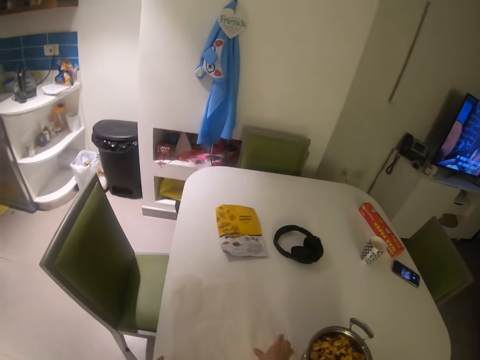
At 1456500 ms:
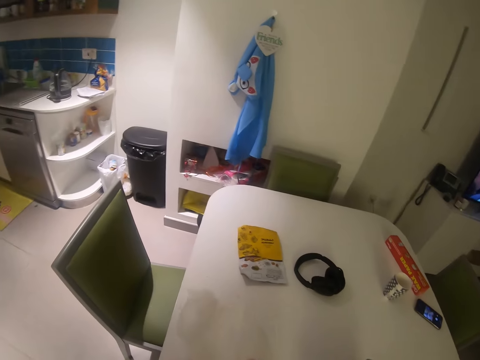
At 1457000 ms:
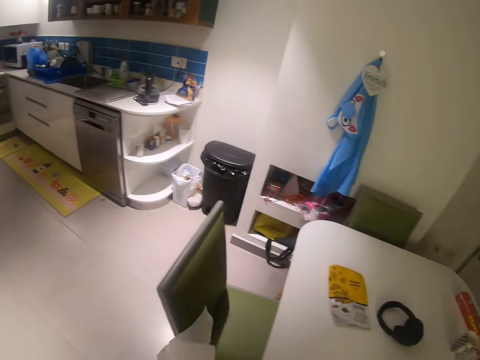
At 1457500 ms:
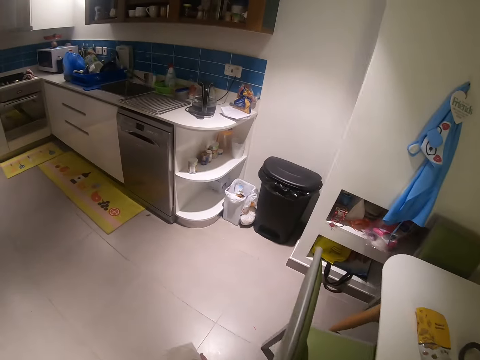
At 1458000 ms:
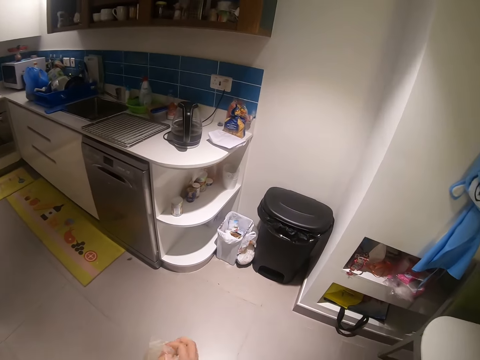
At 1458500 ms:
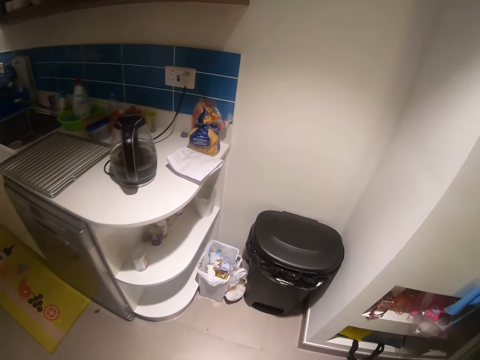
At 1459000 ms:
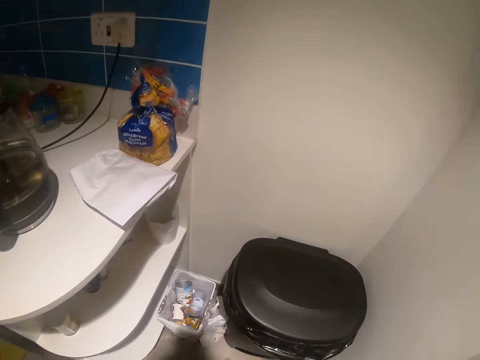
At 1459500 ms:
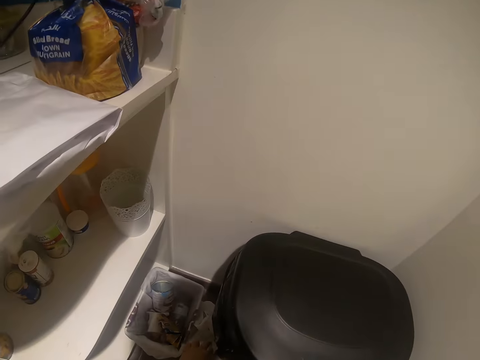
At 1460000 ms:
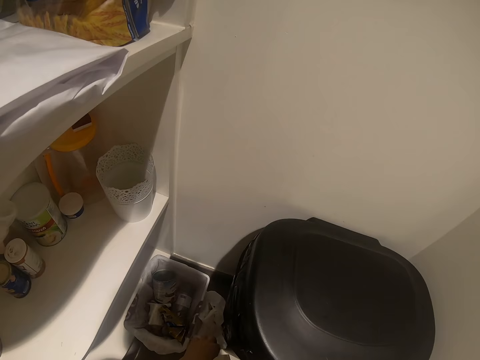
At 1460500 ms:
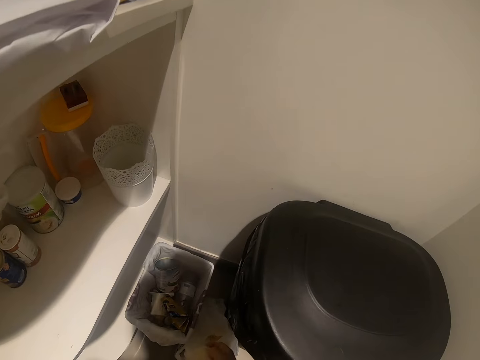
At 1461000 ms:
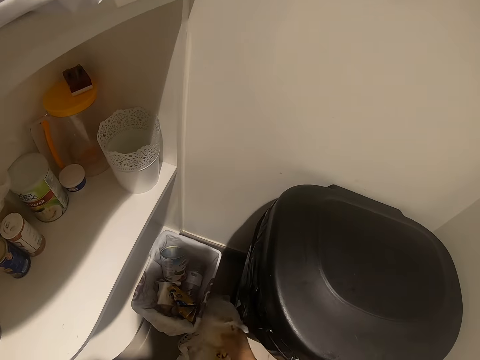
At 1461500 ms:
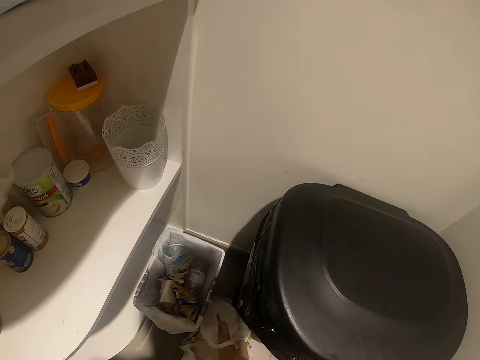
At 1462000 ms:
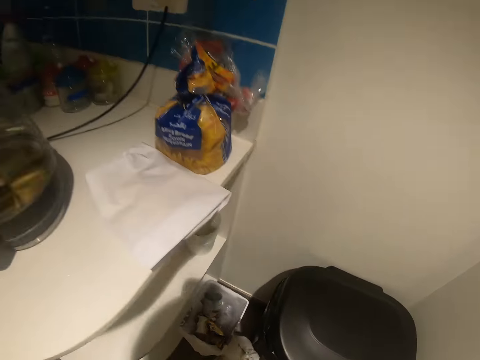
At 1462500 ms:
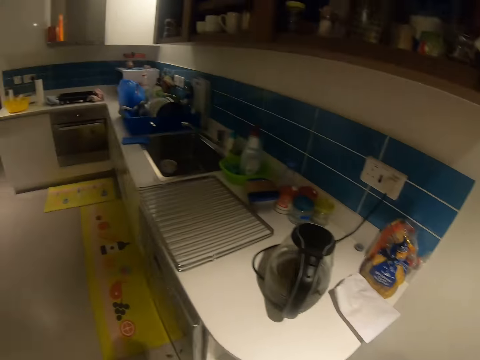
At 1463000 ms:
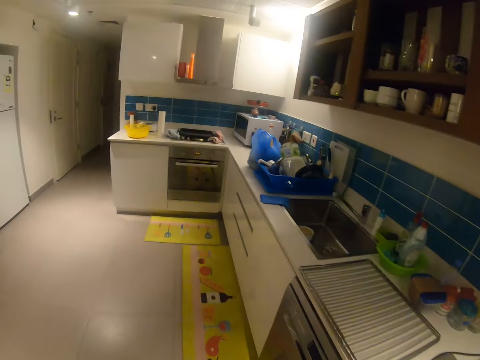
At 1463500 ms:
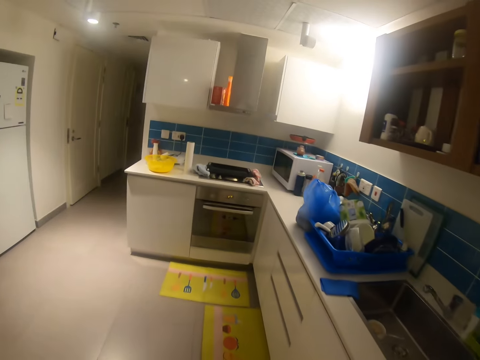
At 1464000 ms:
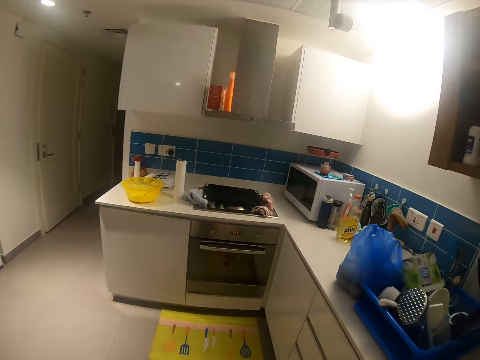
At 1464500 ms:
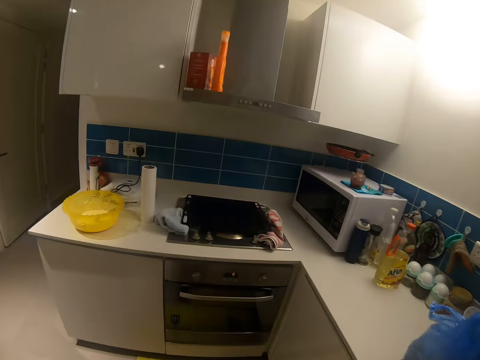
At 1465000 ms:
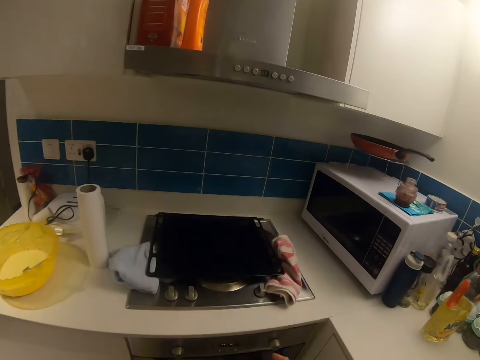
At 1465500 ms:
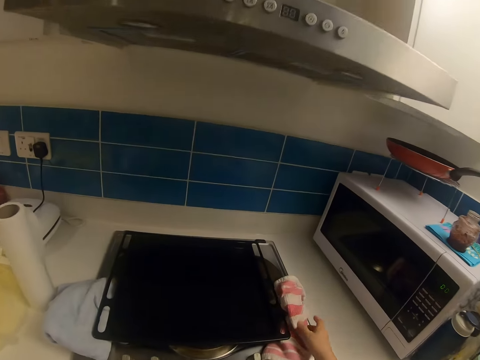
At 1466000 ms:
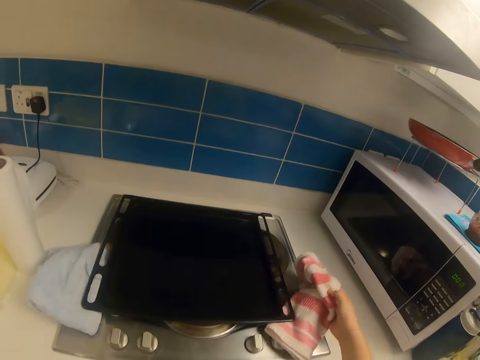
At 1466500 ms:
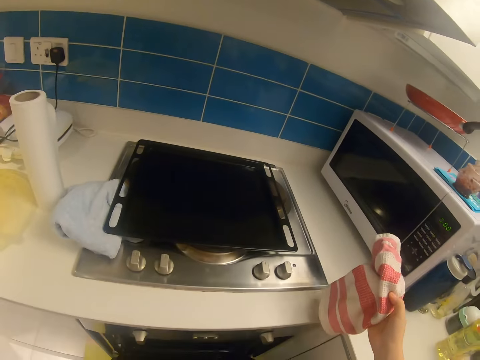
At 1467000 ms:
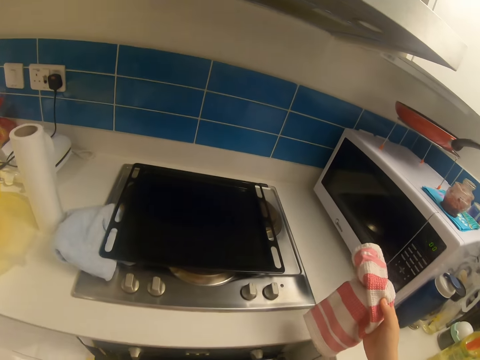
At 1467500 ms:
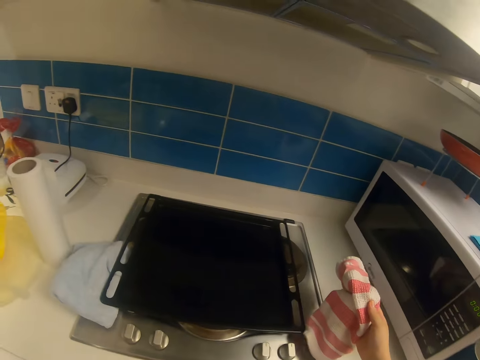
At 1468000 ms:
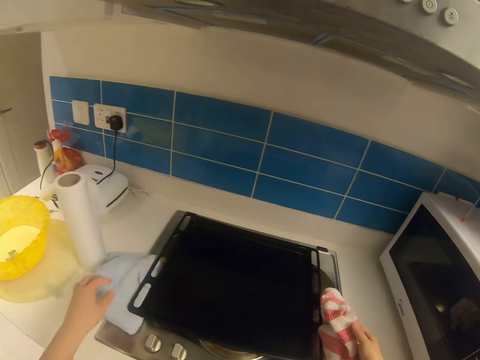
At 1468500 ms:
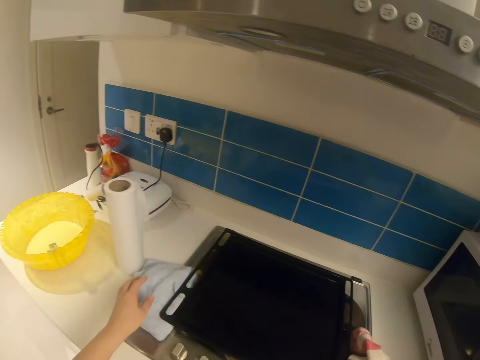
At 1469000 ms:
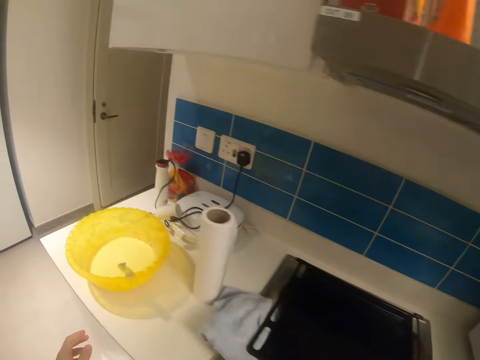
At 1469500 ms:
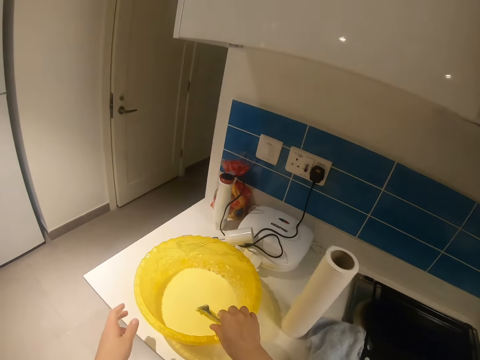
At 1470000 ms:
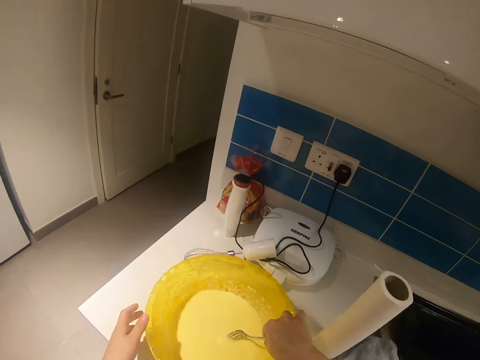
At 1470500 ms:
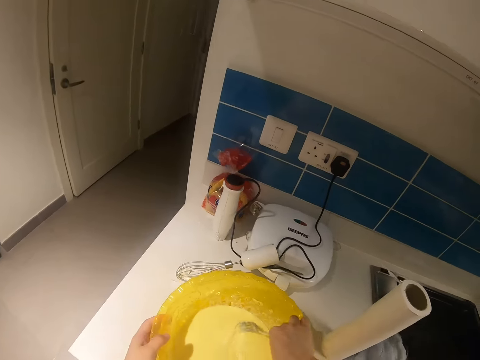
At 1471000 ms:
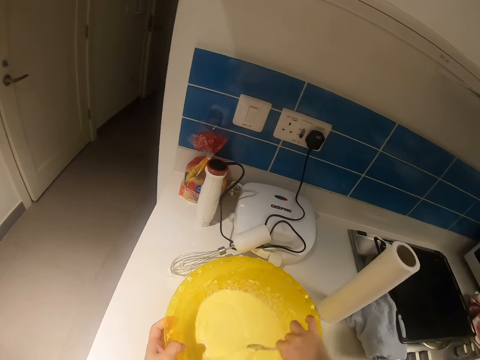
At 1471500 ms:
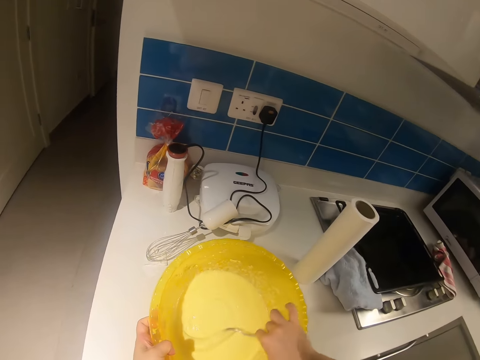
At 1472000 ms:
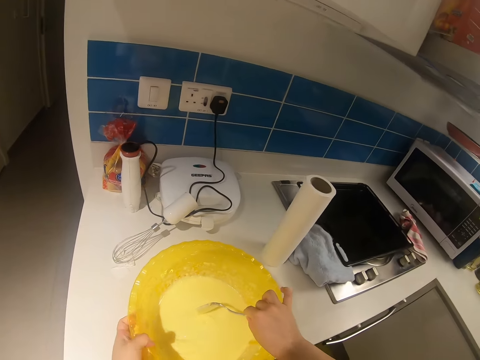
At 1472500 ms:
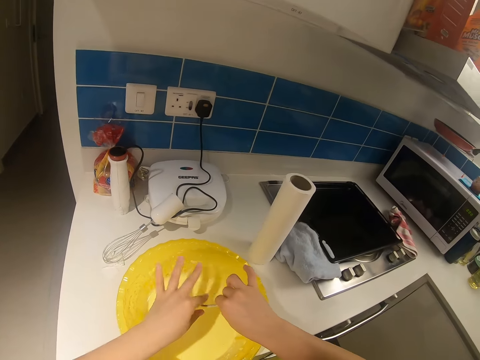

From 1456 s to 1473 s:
The camera wearer picks up the polythene paper. They walk towards the trash. They put the polythene paper in the paper. They walk towards the cooker. They pick the napkin or towel on the tray. They put the towel down. They touch the towel. They step forward. They mix the pudding with the fork. They pick up the fork. They touch the bowl.

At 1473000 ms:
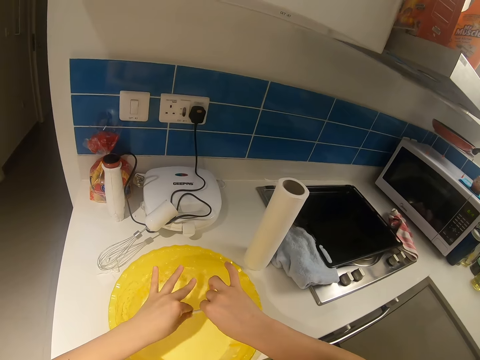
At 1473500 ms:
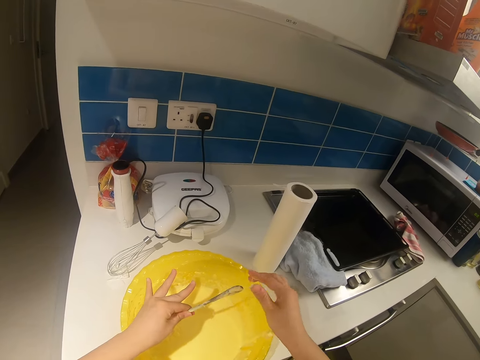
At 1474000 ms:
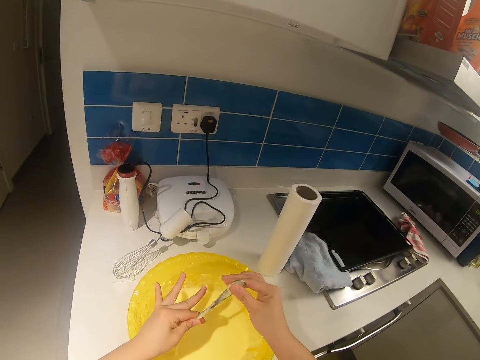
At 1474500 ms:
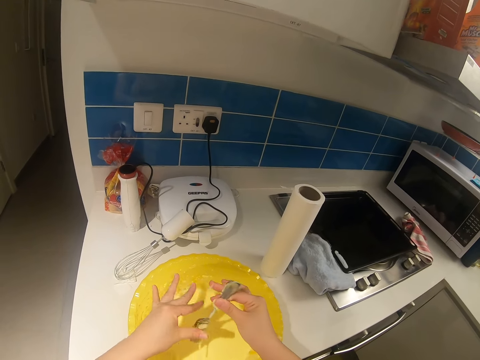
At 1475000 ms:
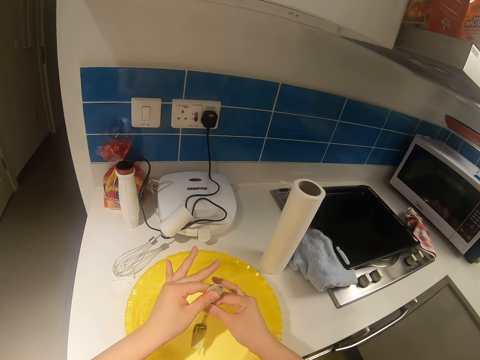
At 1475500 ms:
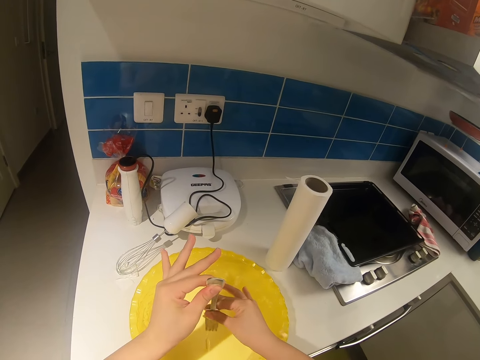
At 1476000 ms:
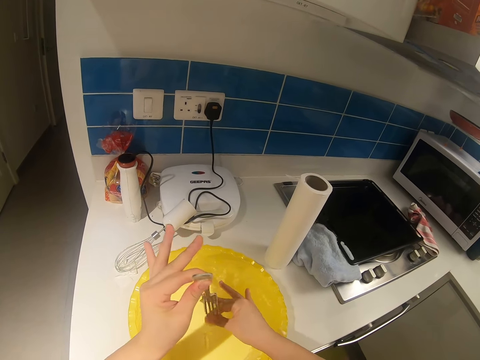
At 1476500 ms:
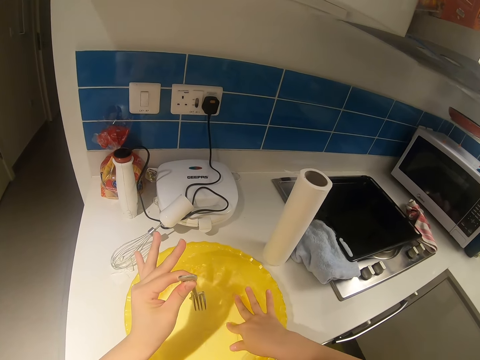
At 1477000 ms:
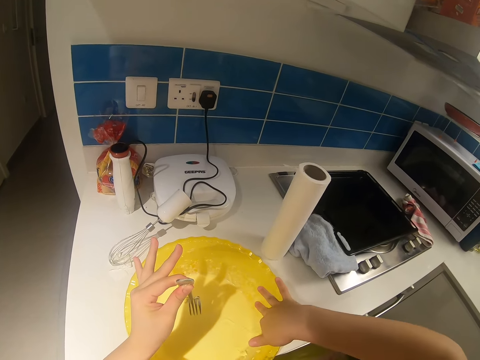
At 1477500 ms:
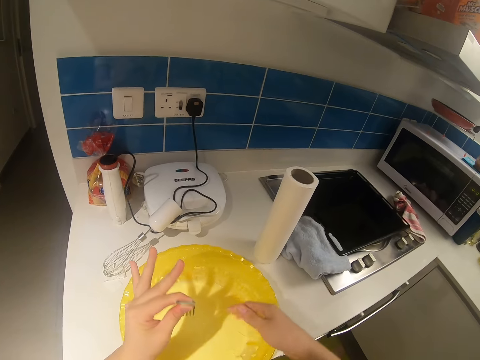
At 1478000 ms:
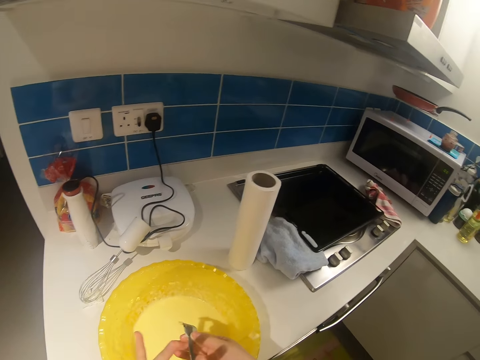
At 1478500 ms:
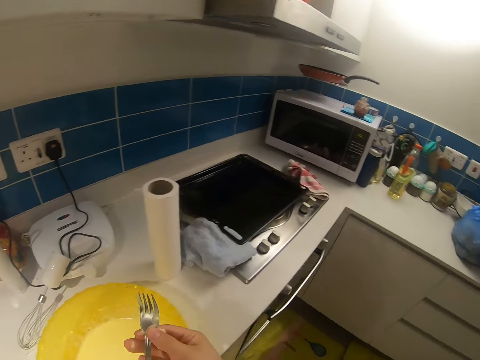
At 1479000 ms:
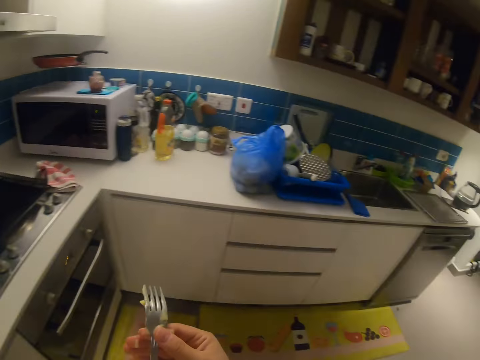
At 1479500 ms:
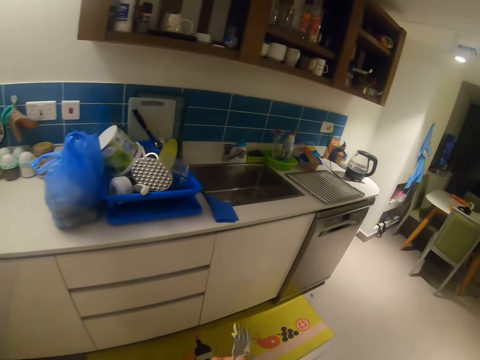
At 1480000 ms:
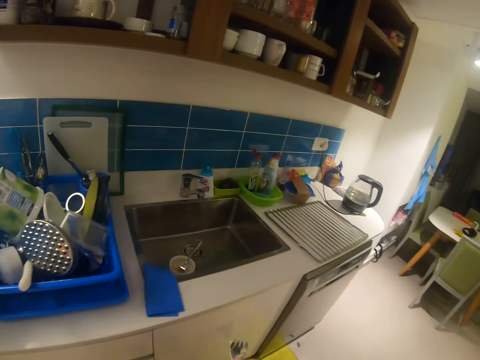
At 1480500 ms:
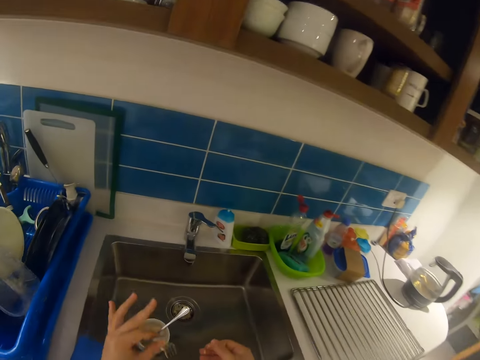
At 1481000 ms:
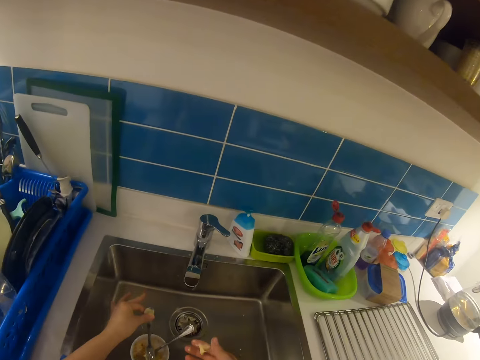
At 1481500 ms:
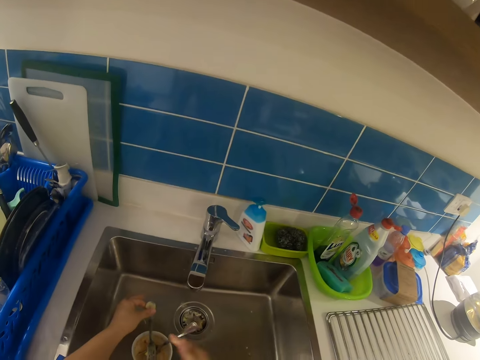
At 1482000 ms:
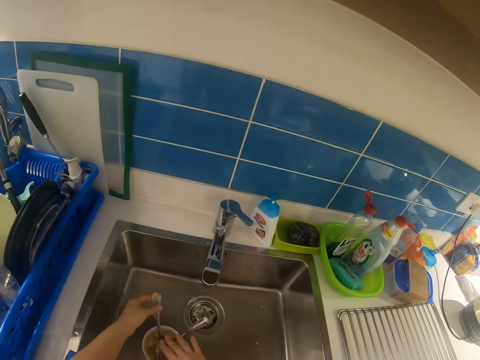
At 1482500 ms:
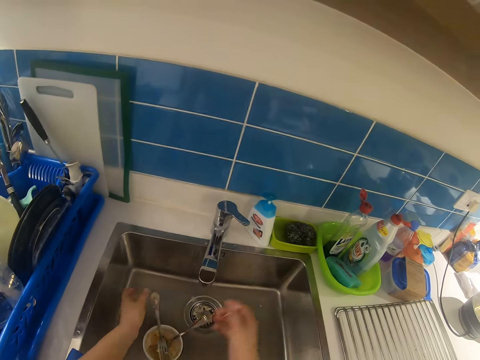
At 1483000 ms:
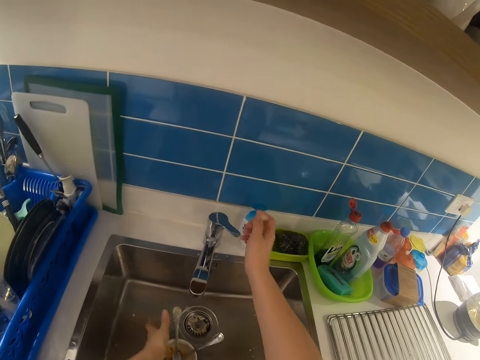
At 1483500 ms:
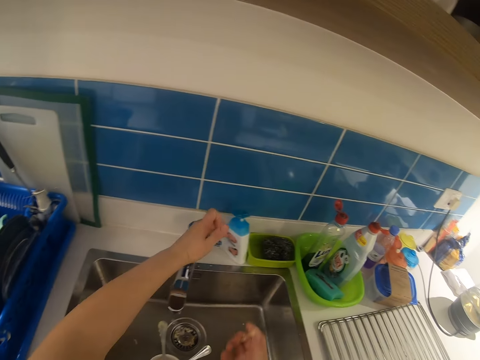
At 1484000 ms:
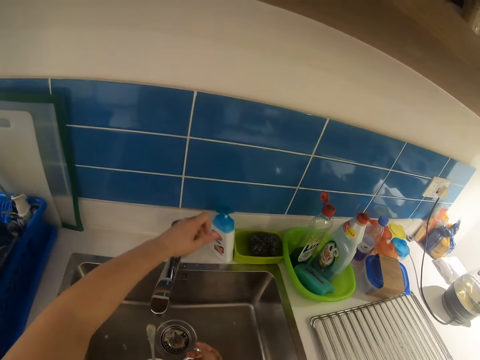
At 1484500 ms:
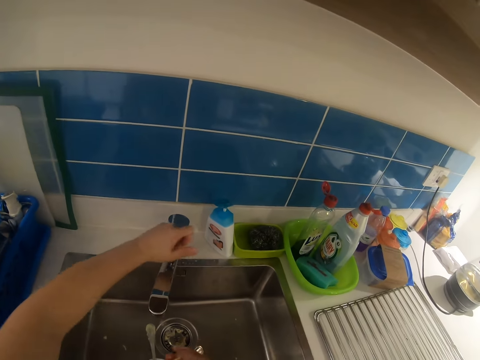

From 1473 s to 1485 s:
The camera wearer wipes the pudding off the fork with his hands. He passes the fork to the left hand. He passes the fork to the right hand and passes the fork to the left hand. He wipes the fork with the hand. He wipes the hand on the bowl. He passes the fork to the right hand. He walks with the fork to the sink. He drops the cup or fork in the bowl in the sink. He moves the bowl. He turns on the tap.
